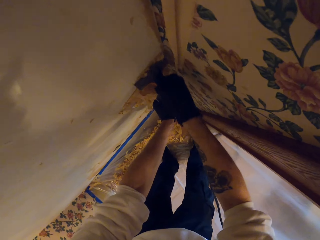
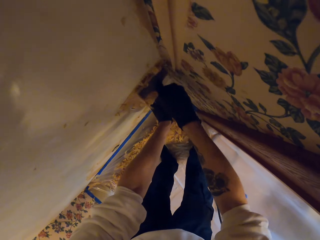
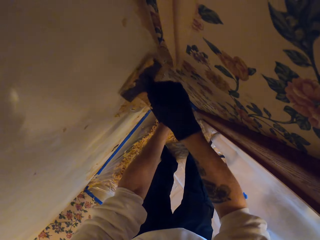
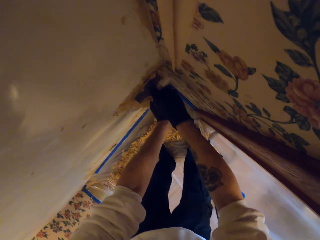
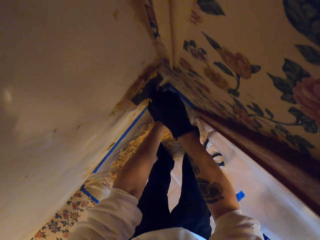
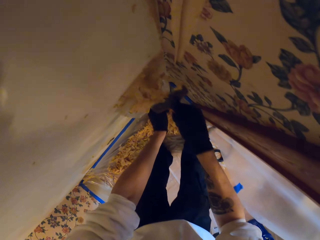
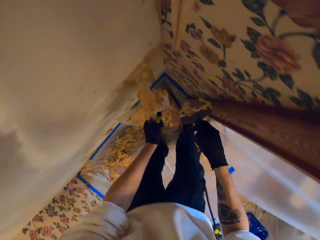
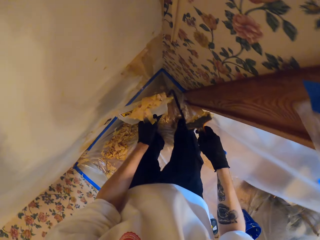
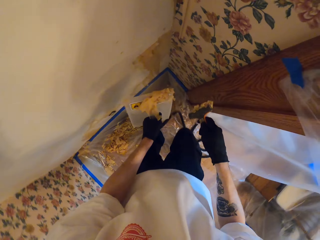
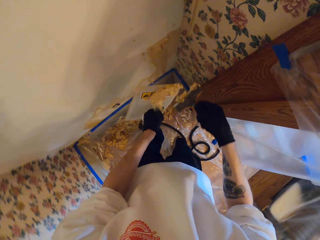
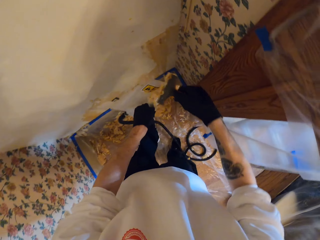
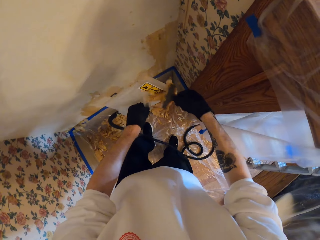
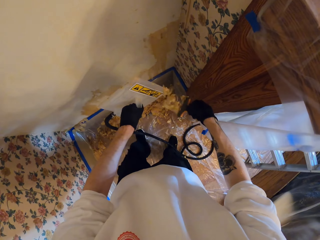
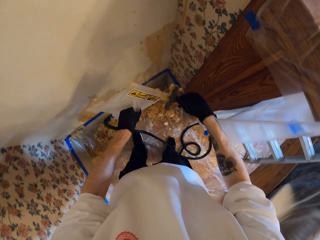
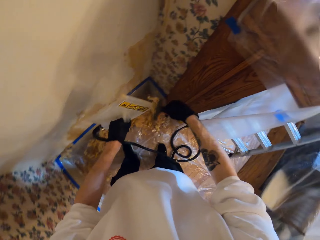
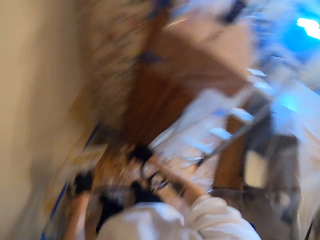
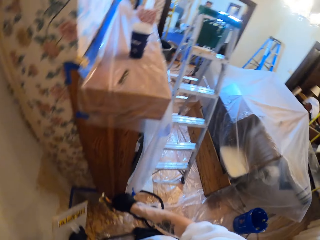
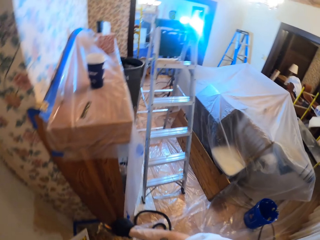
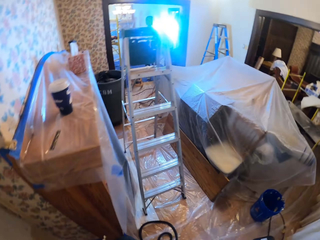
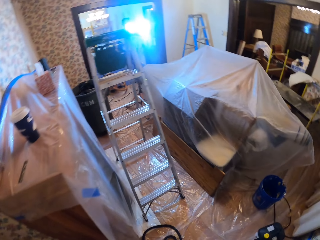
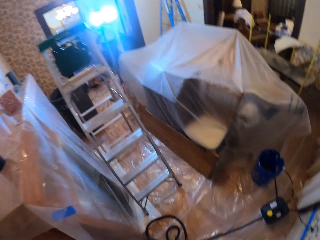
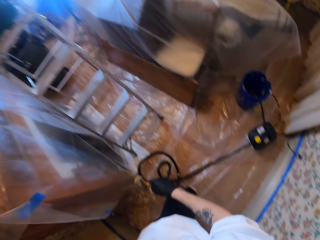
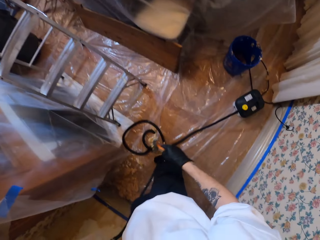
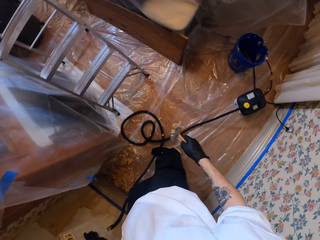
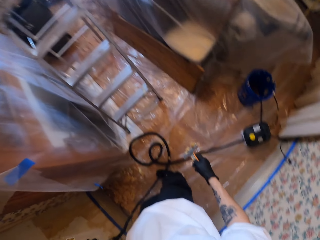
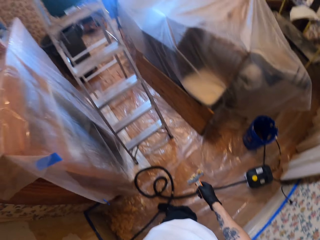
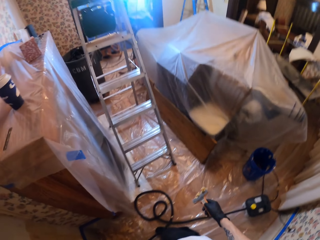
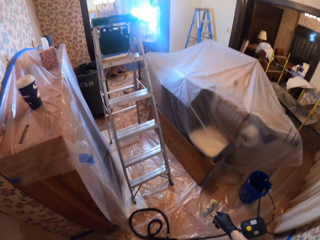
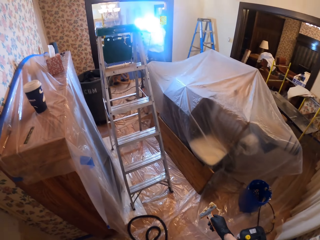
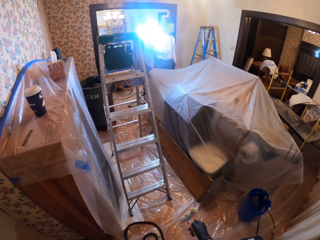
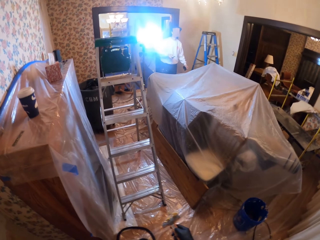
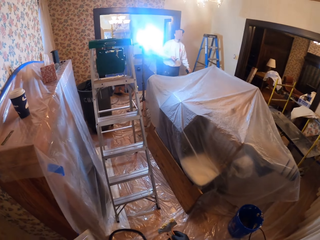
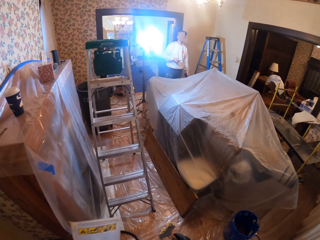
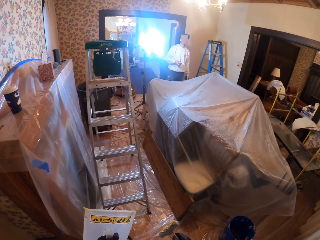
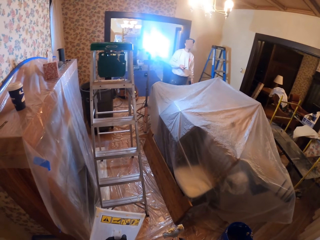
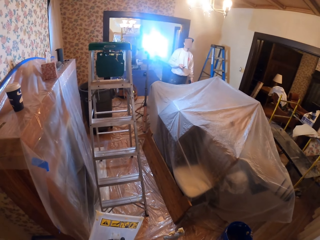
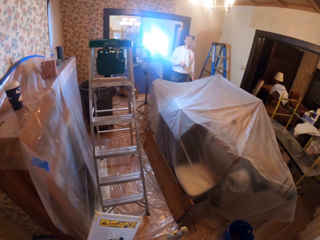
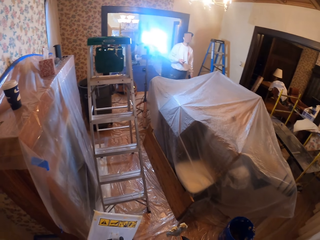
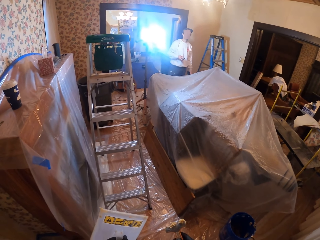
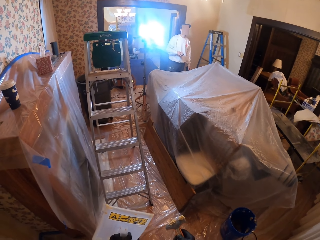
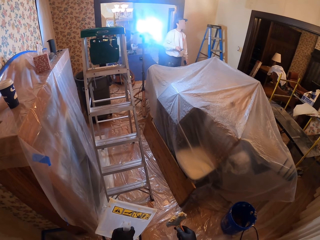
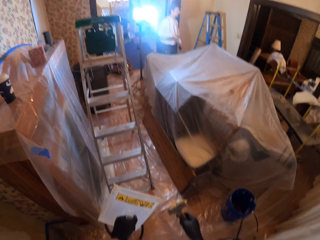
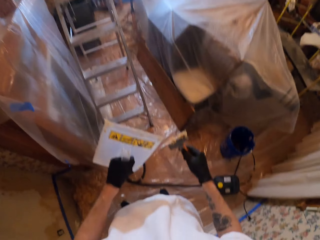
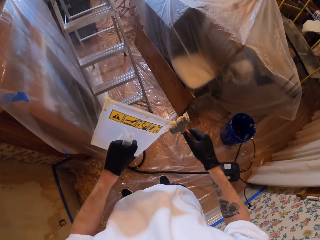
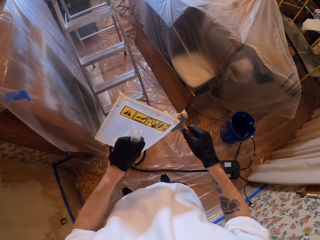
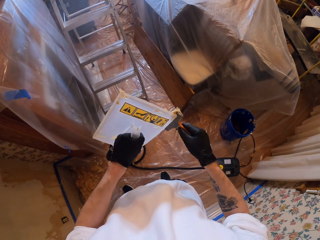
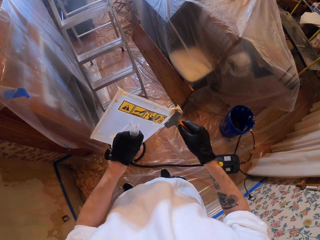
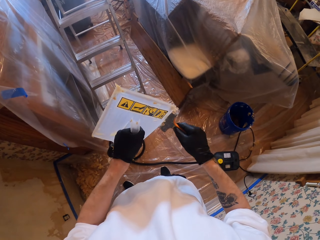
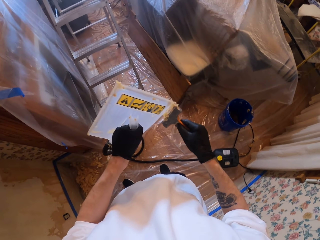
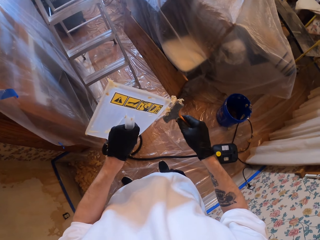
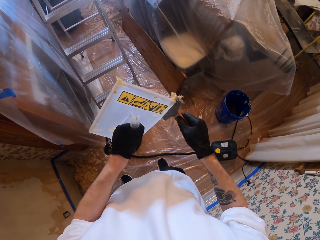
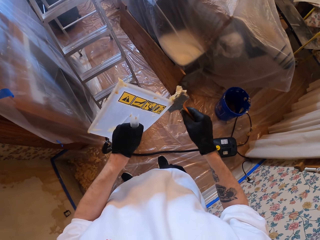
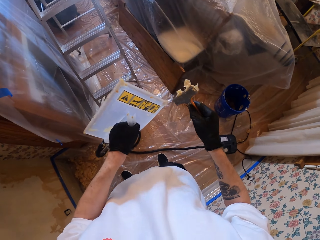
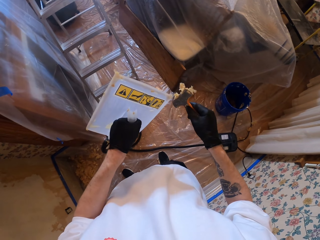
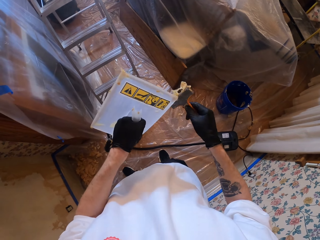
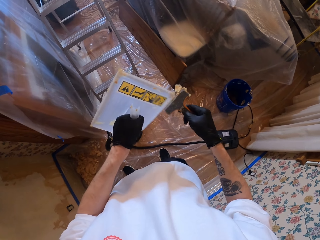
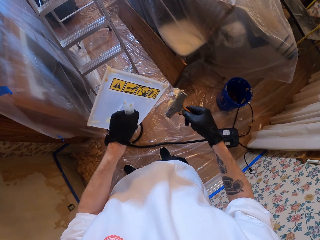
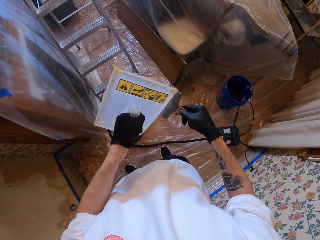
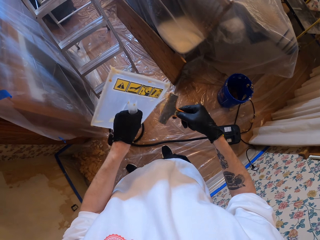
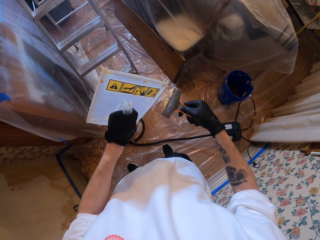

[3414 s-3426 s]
The camera wearer removes the trowel from the wall. They remove the scraper from the wall. They wipe paint on the trowel with the scraper. They look around. They wipe paint on the scraper with the trowel. They remove the paper from the wall scraper using the wallpaper steamer.

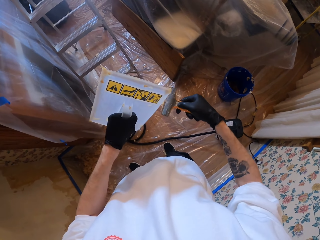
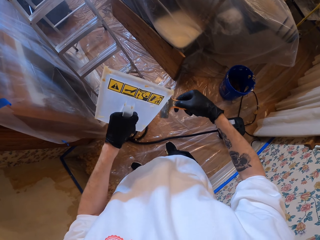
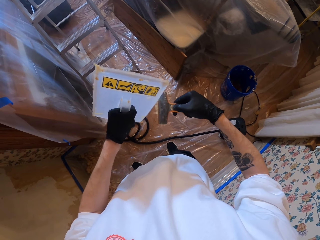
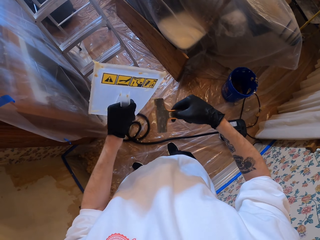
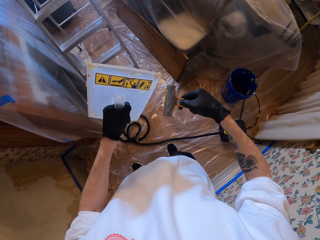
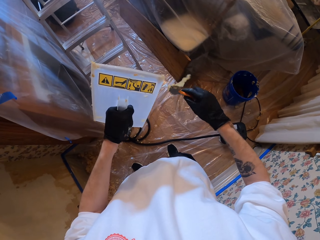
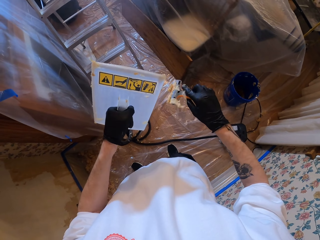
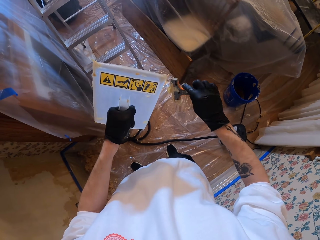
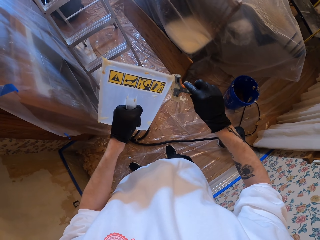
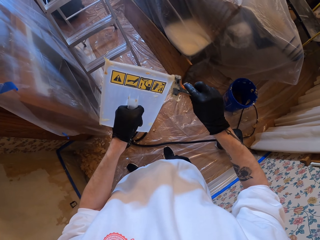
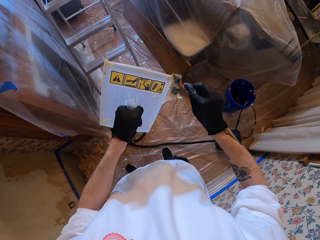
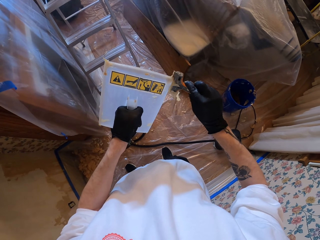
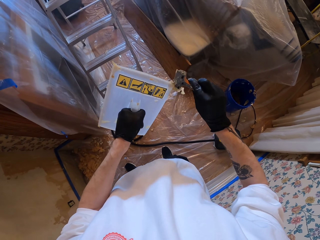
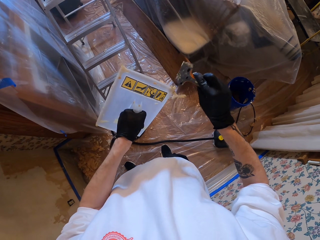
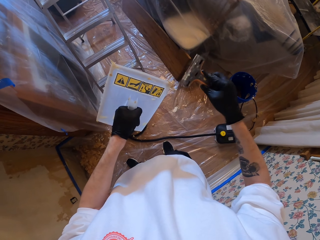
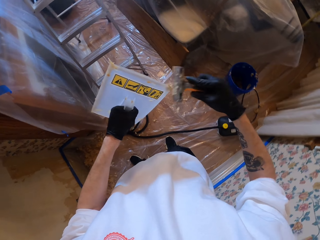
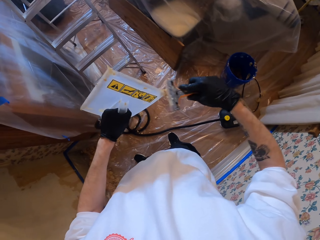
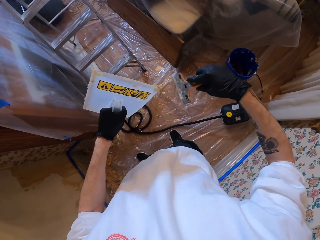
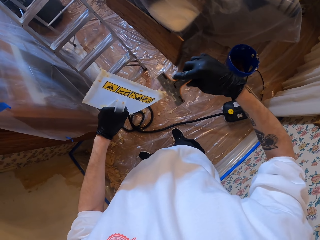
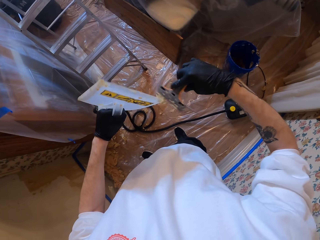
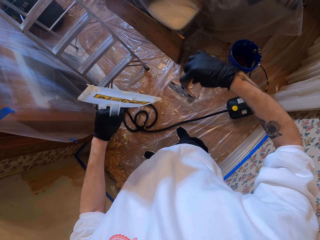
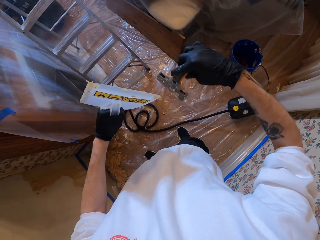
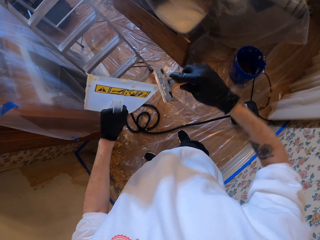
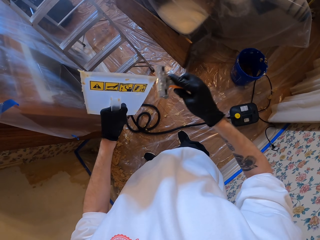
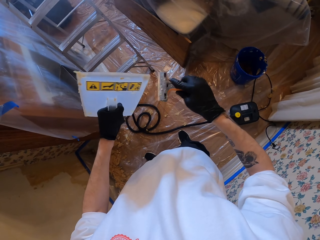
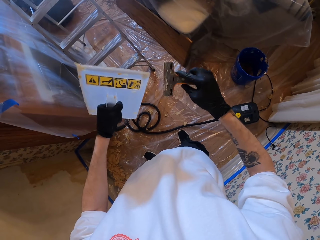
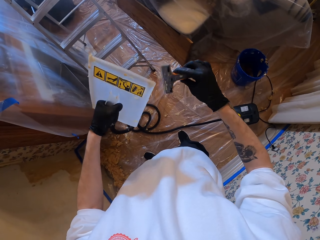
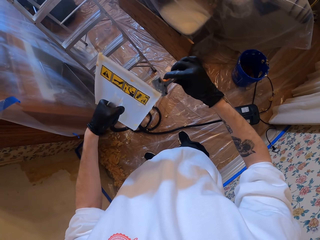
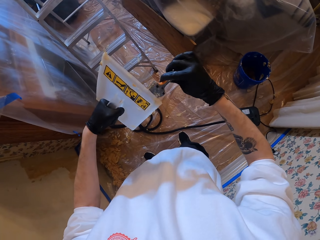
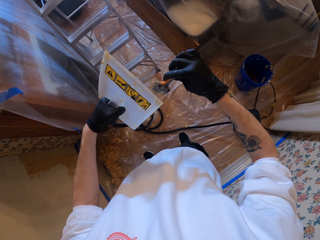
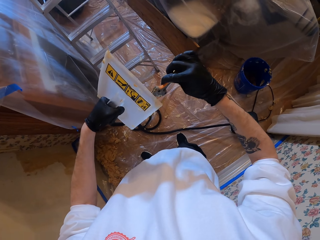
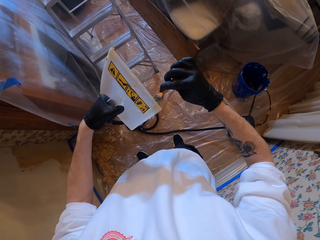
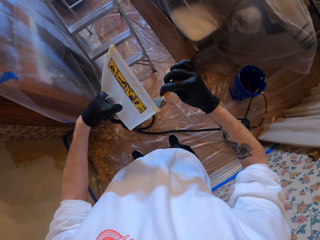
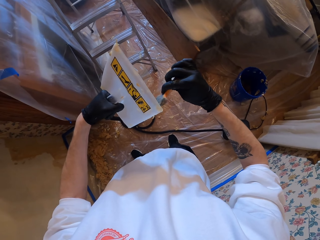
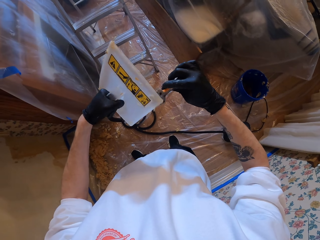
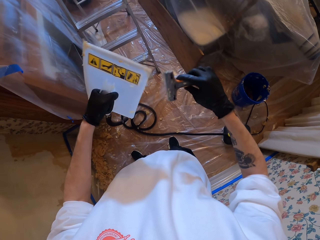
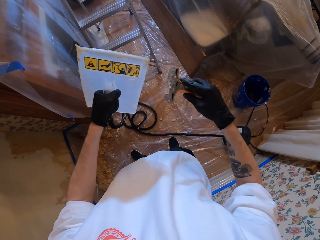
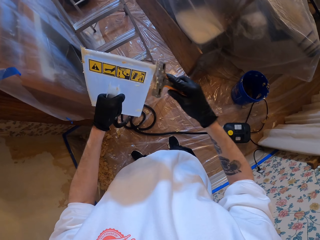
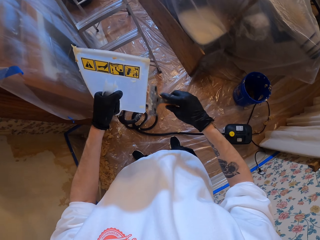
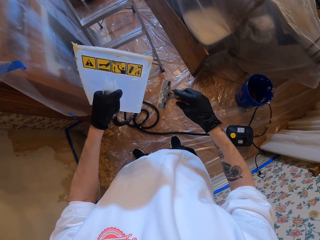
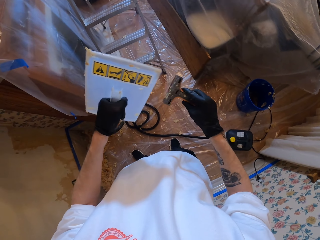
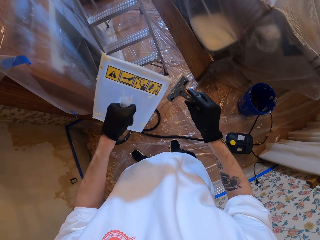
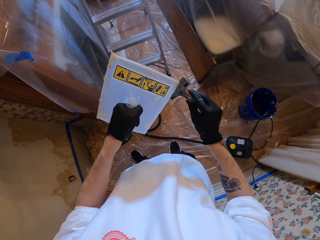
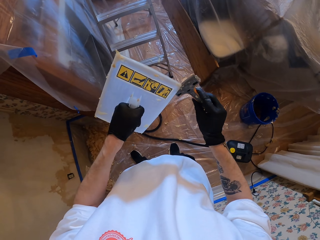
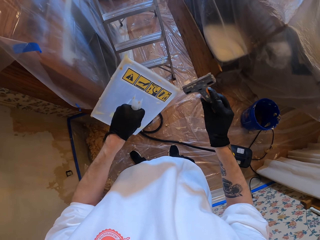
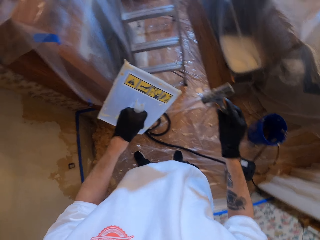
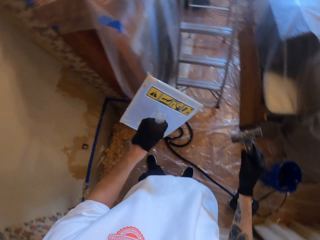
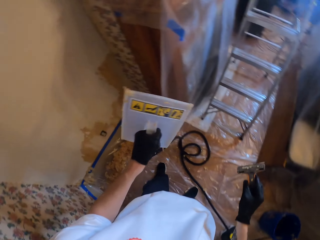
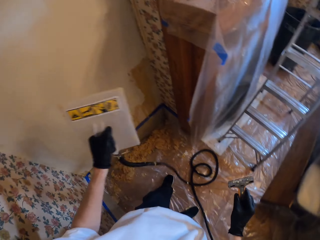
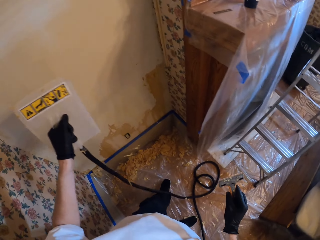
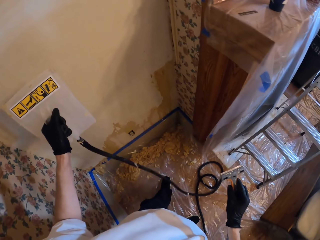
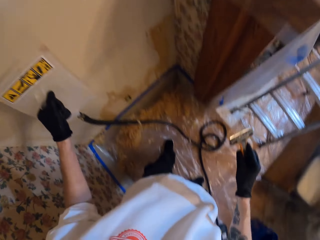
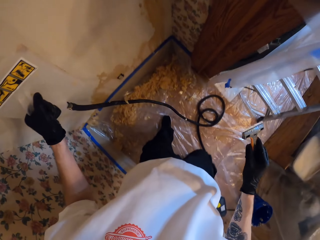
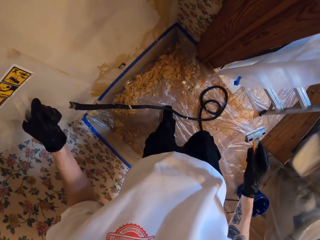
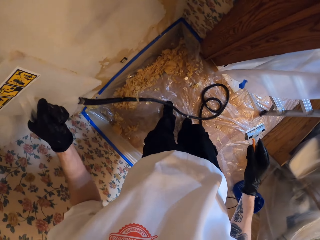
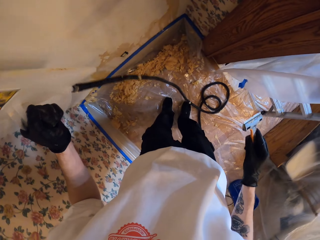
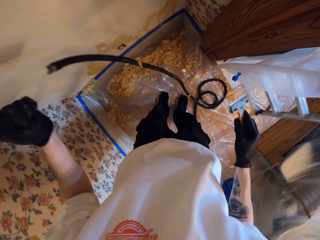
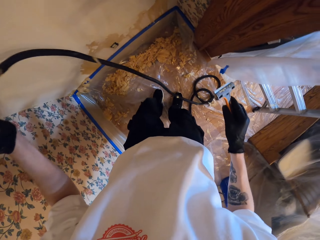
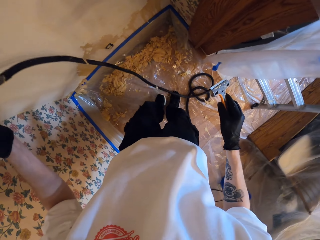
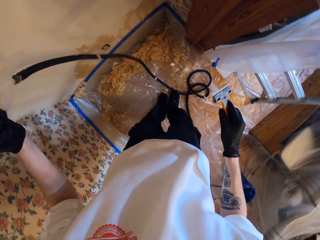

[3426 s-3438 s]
The camera wearer turns the scraper. They wipe paint on the scraper with the trowel. They wipe paint on the trowel with the scraper. They turn. They hold the trowel on the wall.
